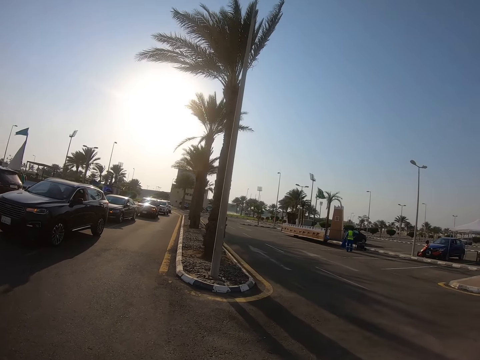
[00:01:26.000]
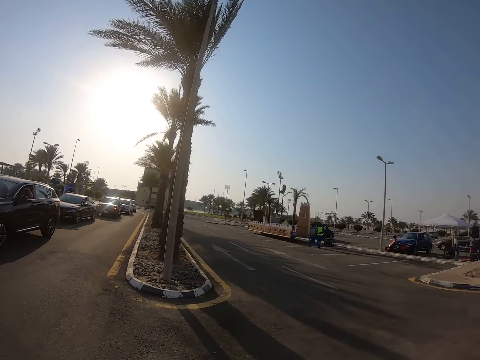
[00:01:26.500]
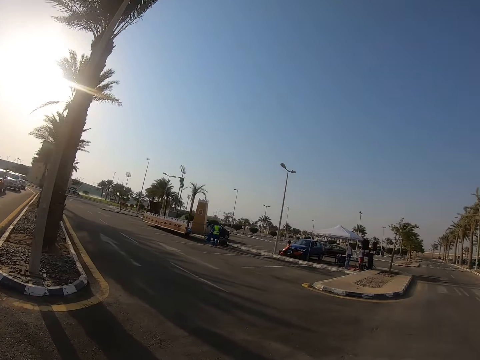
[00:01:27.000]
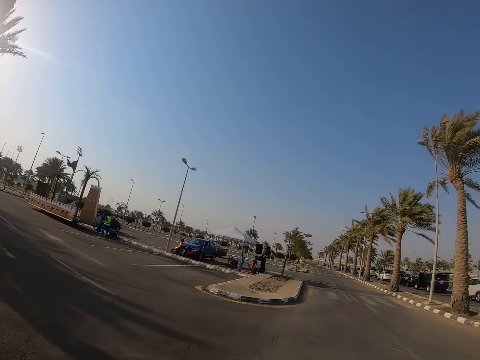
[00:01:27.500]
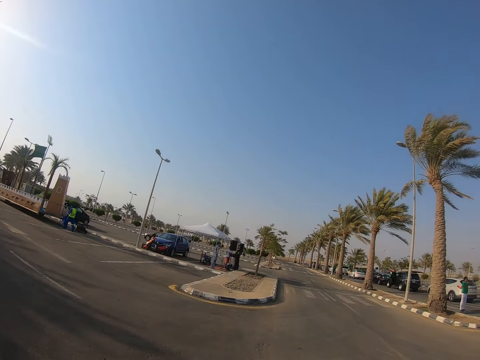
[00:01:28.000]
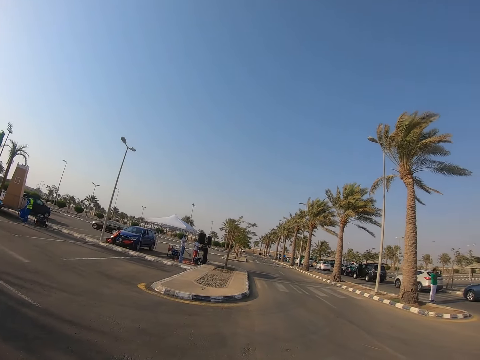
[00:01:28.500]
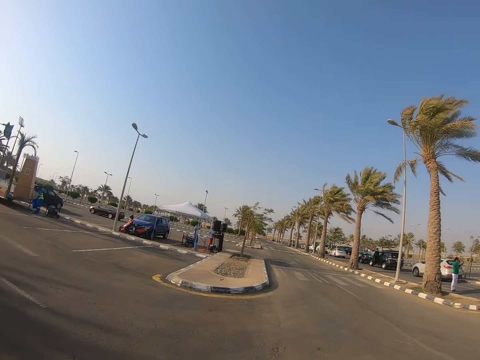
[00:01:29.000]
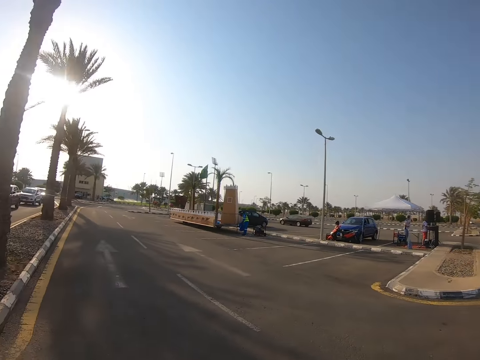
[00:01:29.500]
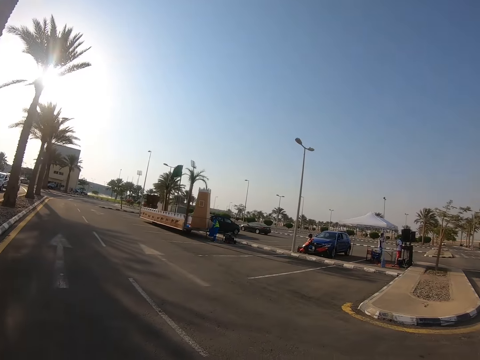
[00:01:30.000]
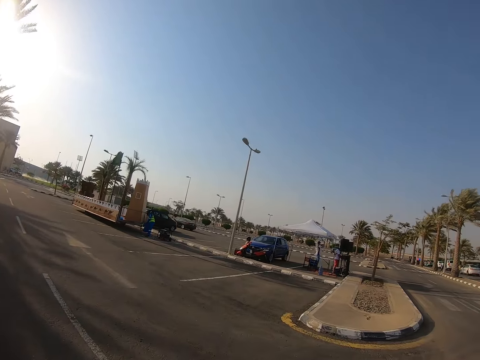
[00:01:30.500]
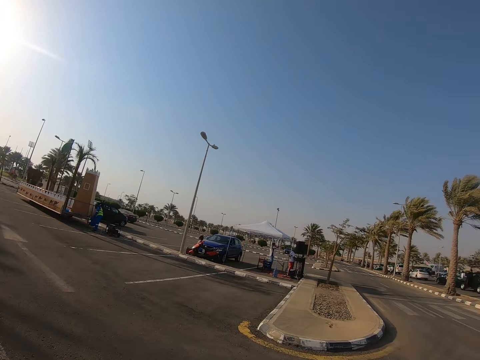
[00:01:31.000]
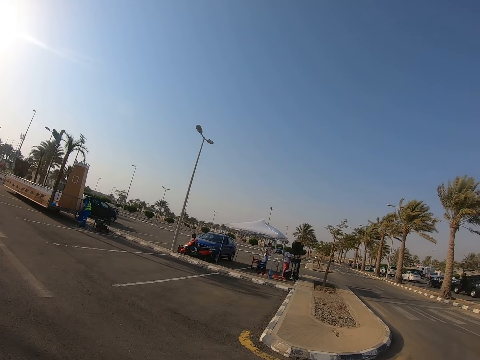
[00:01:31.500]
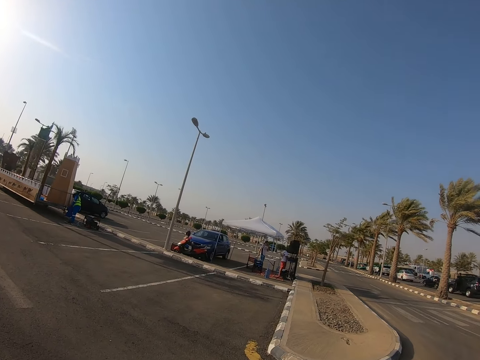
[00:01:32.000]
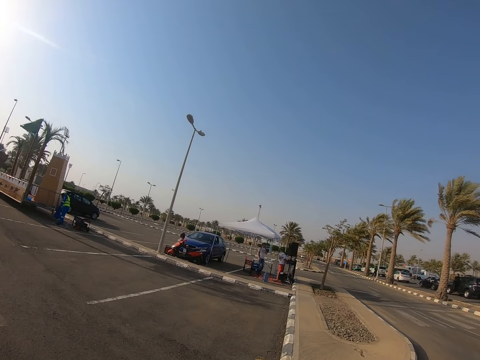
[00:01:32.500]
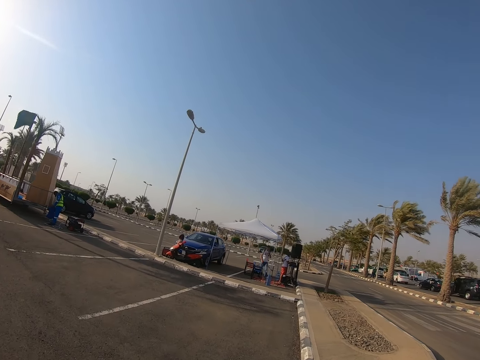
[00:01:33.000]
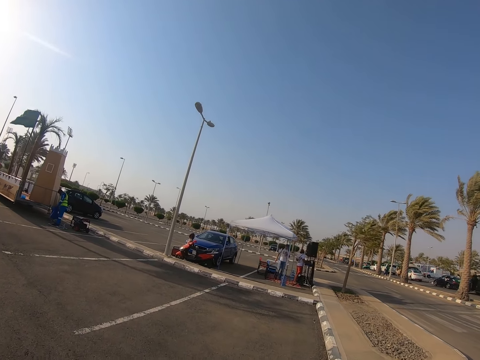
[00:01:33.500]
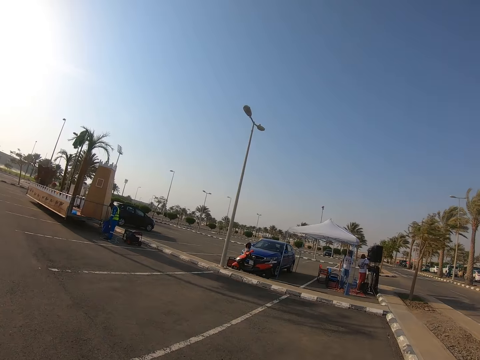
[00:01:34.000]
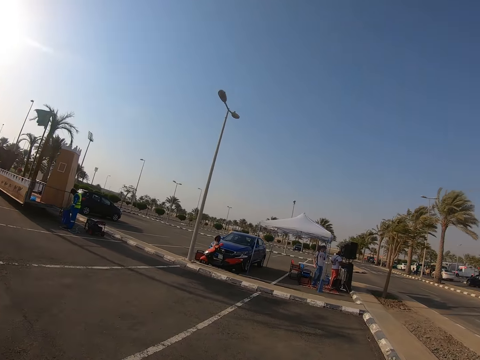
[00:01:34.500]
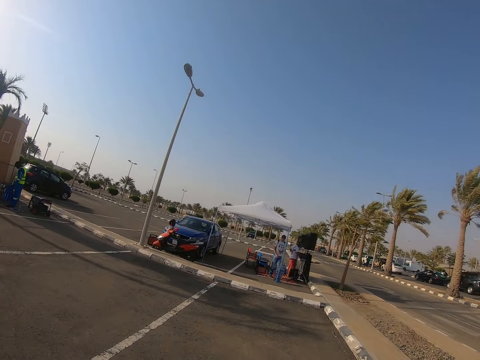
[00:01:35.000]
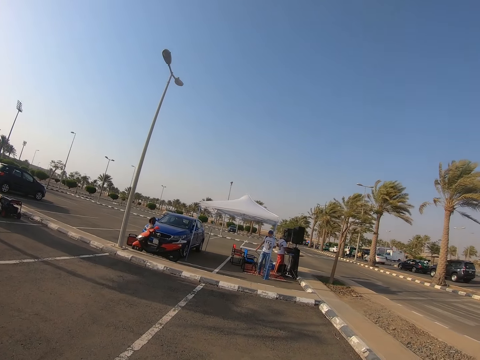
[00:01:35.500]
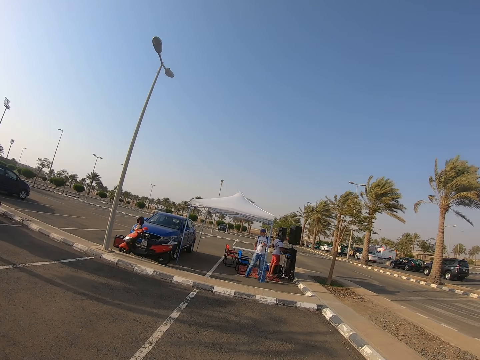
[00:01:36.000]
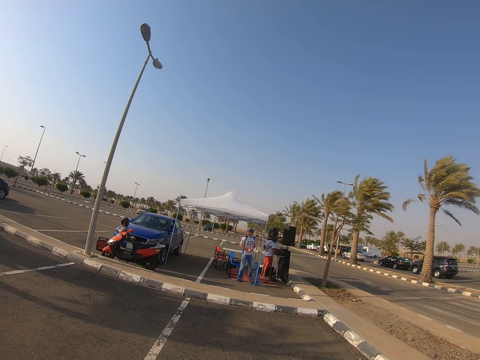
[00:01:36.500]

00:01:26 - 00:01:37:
The camera wearer walks at the roadside. They look around. They walk along the road.
